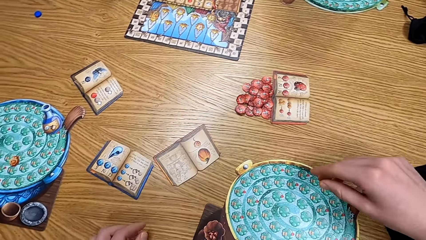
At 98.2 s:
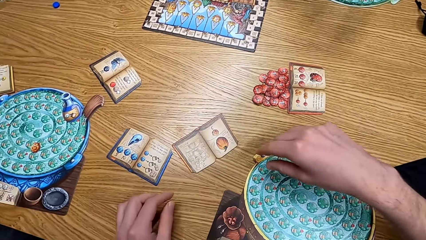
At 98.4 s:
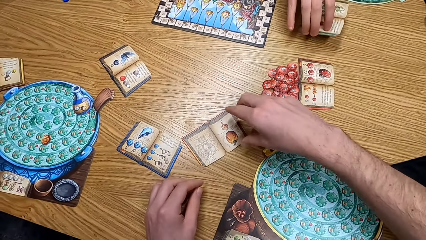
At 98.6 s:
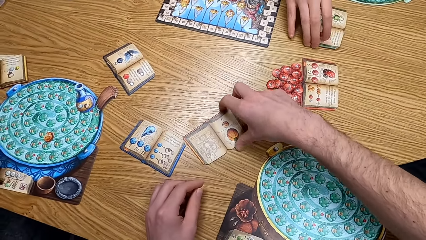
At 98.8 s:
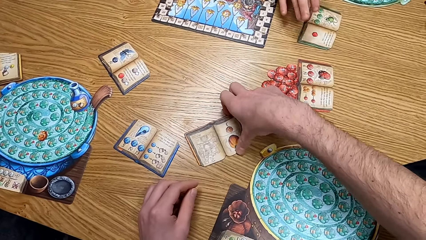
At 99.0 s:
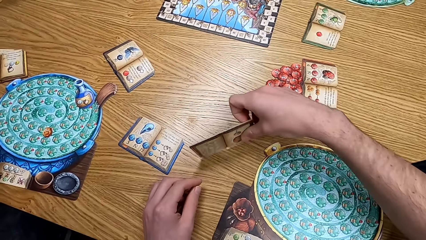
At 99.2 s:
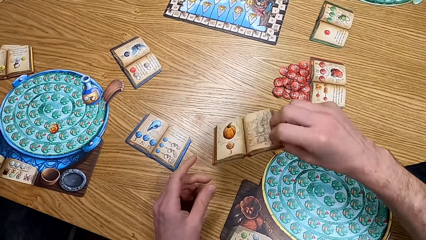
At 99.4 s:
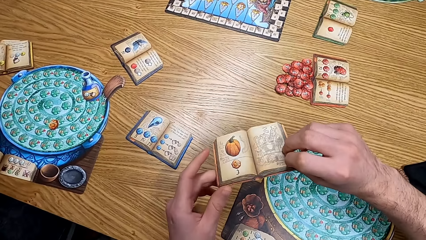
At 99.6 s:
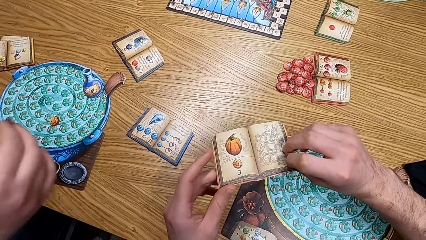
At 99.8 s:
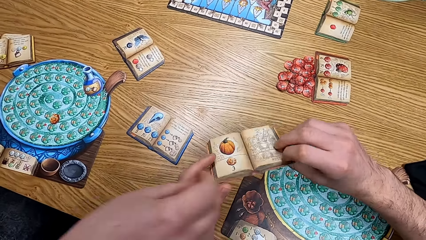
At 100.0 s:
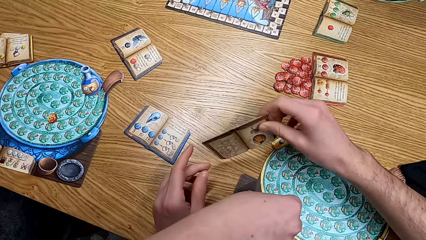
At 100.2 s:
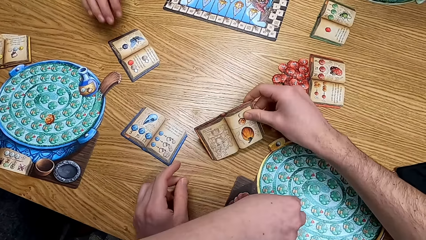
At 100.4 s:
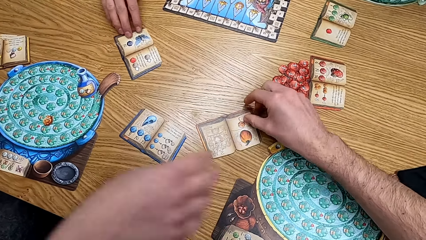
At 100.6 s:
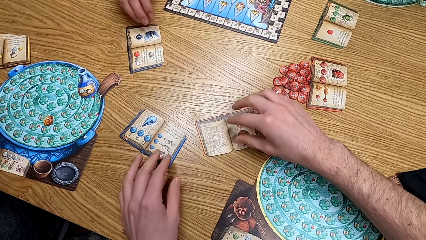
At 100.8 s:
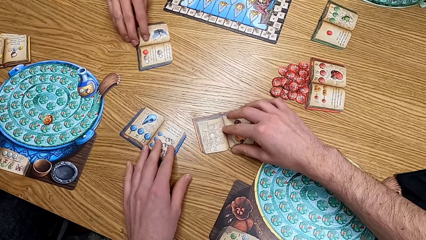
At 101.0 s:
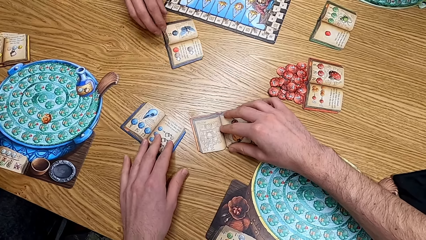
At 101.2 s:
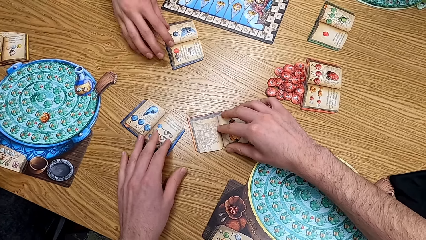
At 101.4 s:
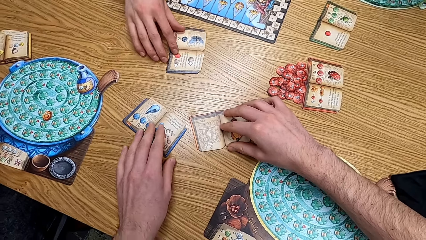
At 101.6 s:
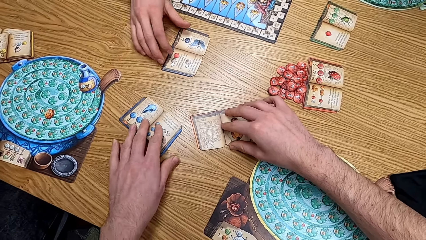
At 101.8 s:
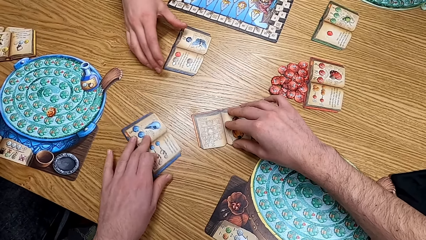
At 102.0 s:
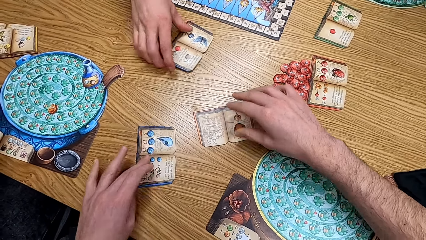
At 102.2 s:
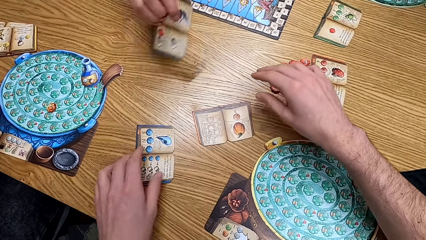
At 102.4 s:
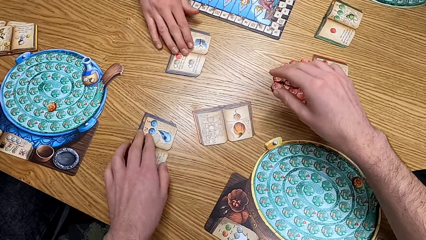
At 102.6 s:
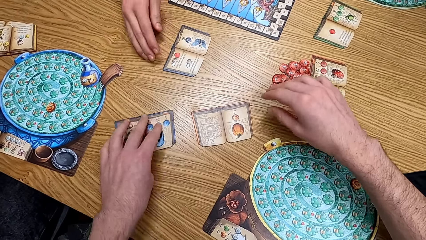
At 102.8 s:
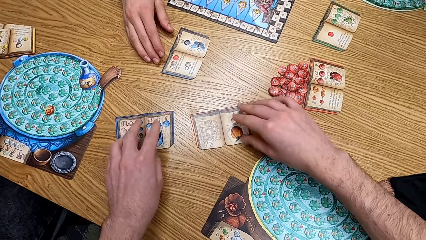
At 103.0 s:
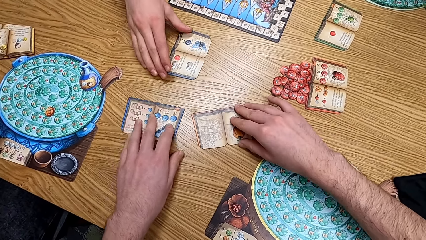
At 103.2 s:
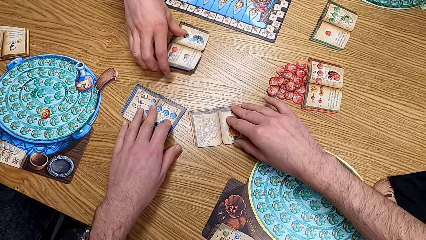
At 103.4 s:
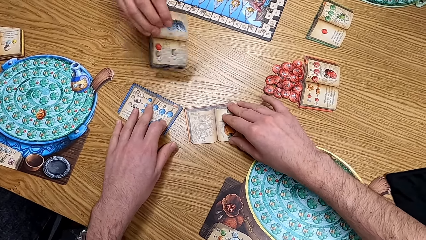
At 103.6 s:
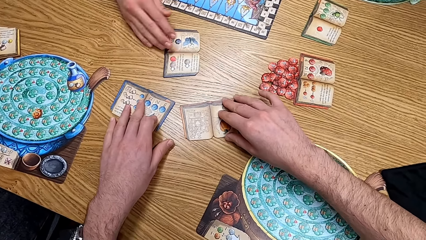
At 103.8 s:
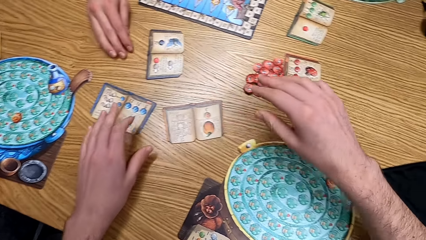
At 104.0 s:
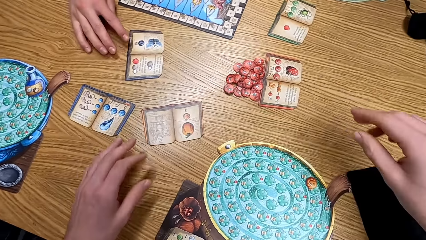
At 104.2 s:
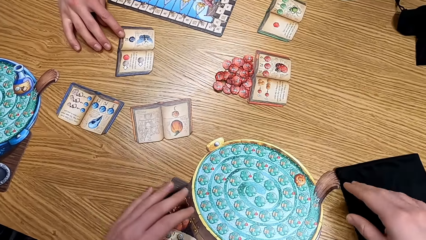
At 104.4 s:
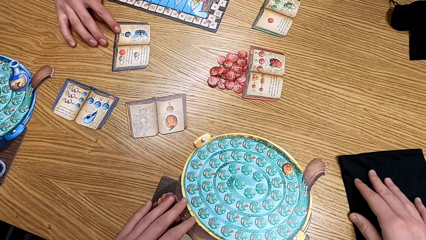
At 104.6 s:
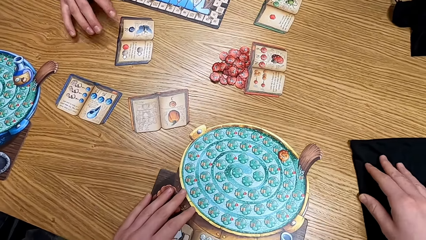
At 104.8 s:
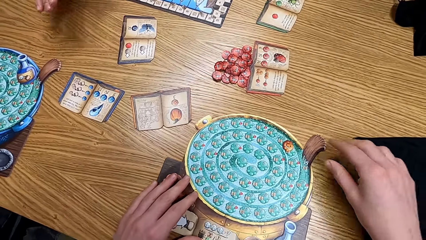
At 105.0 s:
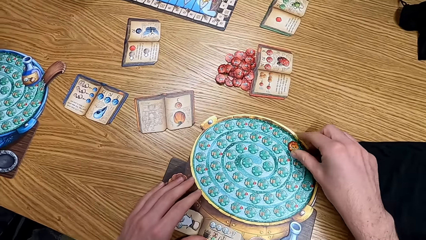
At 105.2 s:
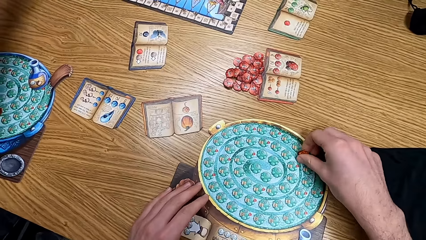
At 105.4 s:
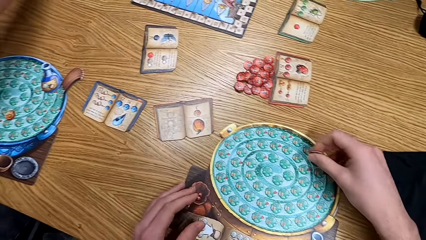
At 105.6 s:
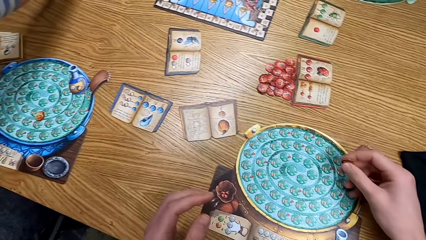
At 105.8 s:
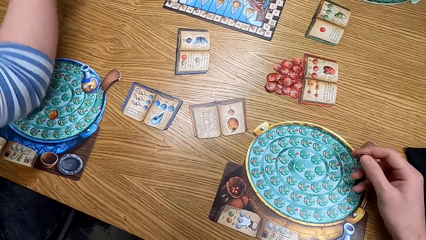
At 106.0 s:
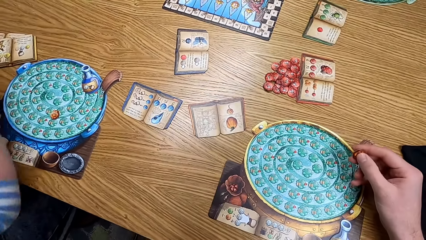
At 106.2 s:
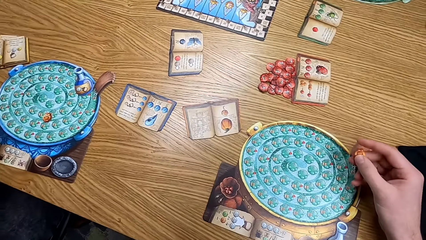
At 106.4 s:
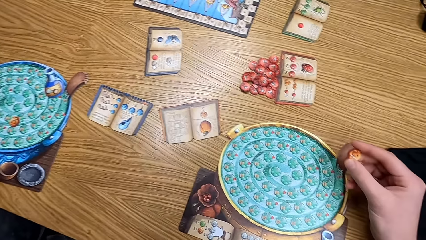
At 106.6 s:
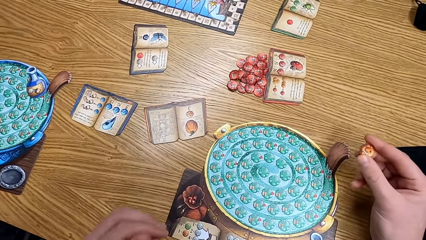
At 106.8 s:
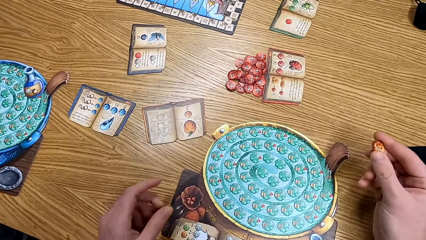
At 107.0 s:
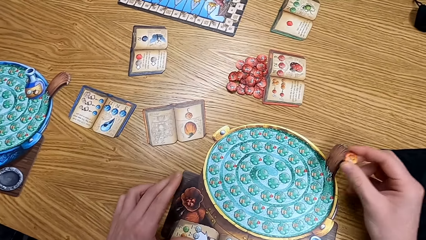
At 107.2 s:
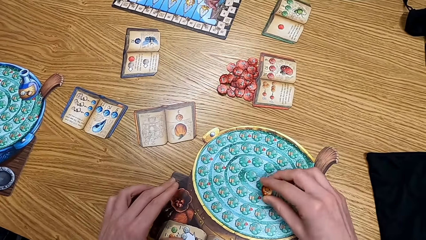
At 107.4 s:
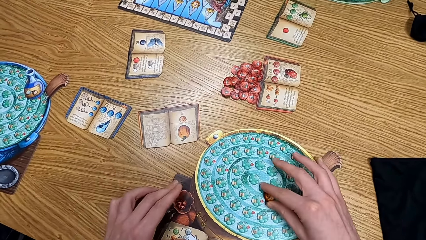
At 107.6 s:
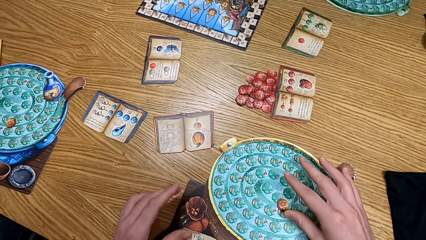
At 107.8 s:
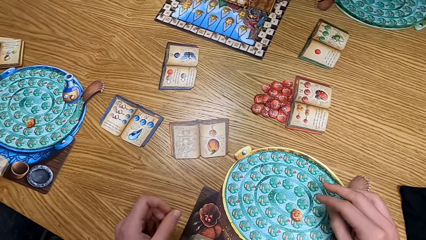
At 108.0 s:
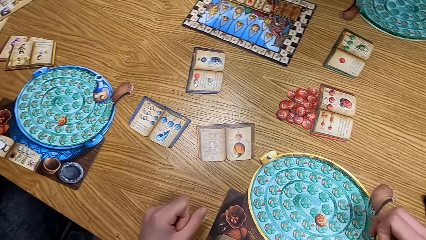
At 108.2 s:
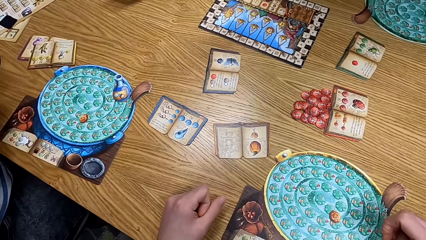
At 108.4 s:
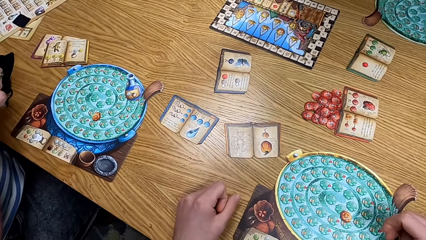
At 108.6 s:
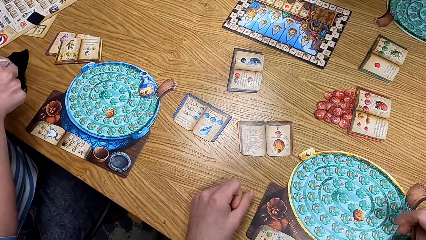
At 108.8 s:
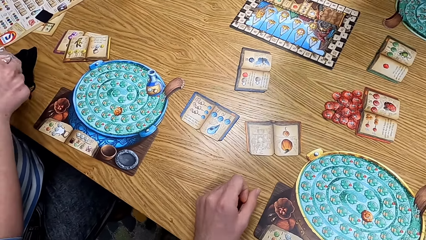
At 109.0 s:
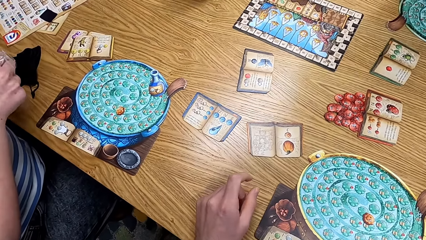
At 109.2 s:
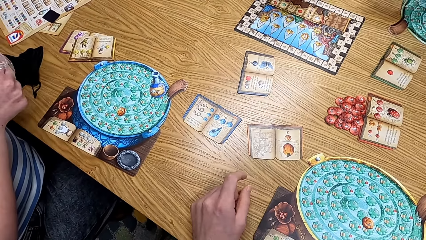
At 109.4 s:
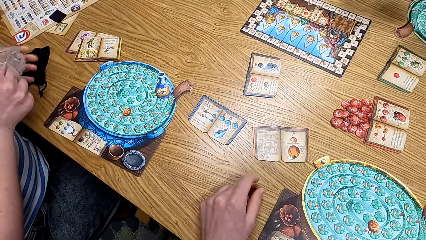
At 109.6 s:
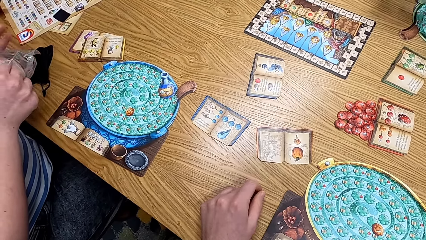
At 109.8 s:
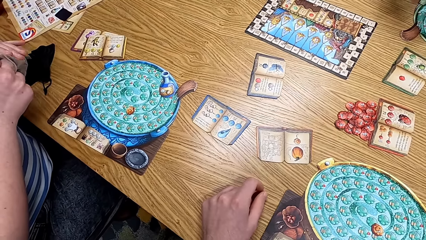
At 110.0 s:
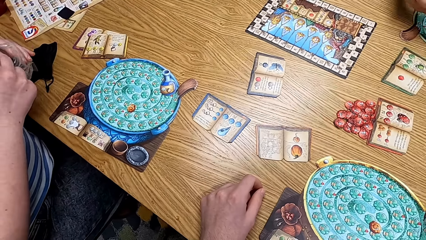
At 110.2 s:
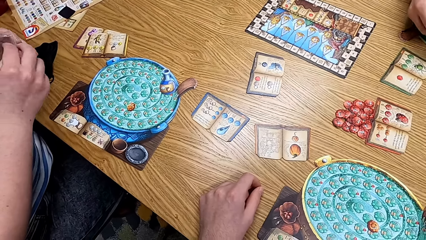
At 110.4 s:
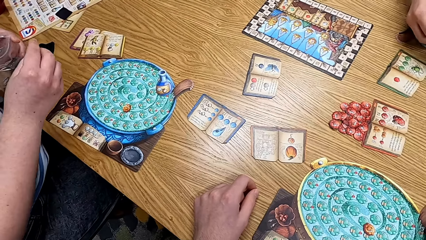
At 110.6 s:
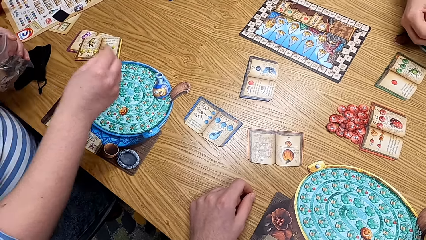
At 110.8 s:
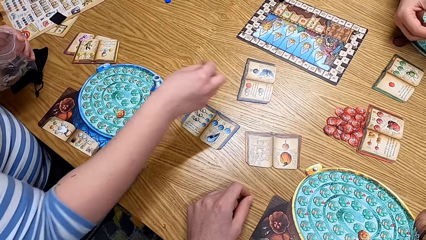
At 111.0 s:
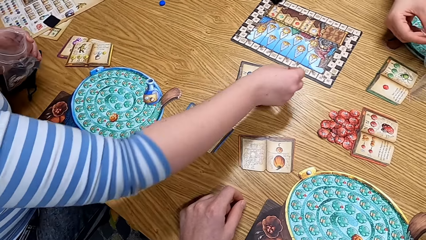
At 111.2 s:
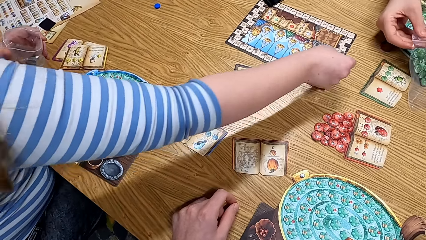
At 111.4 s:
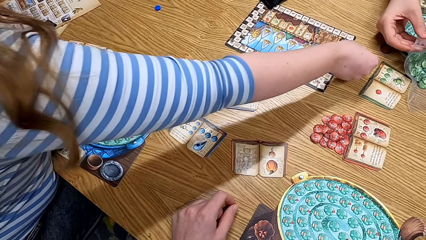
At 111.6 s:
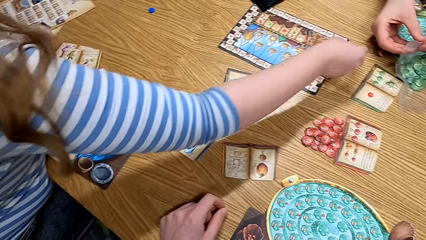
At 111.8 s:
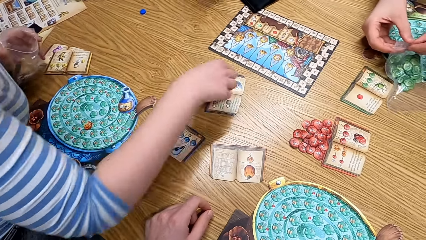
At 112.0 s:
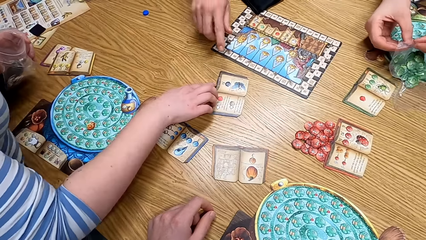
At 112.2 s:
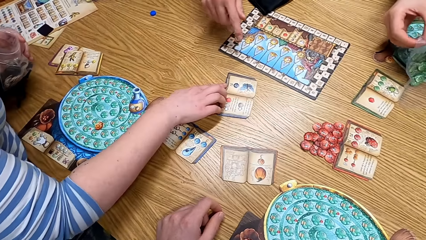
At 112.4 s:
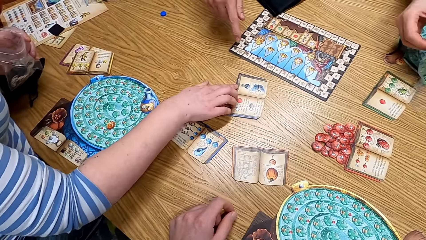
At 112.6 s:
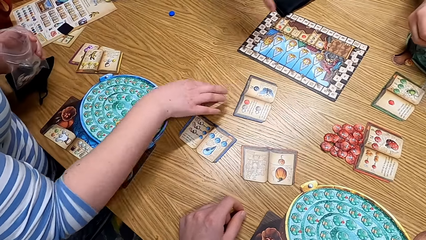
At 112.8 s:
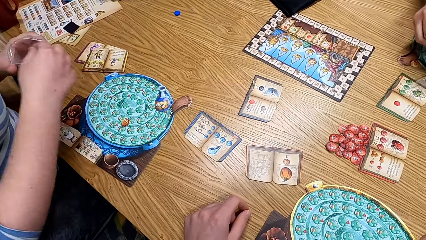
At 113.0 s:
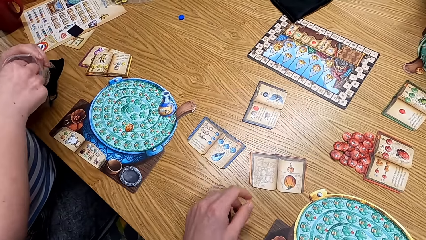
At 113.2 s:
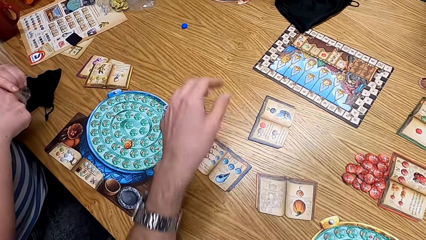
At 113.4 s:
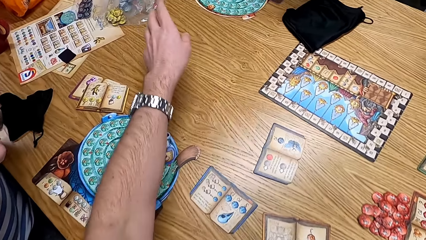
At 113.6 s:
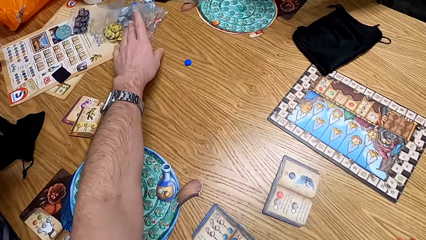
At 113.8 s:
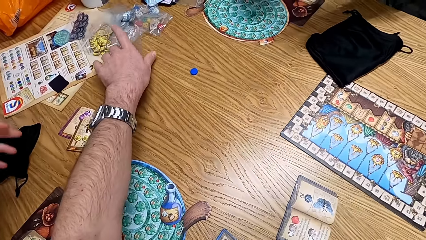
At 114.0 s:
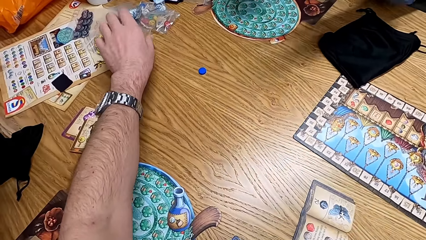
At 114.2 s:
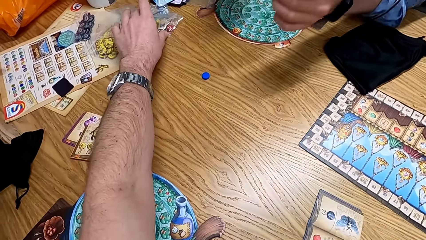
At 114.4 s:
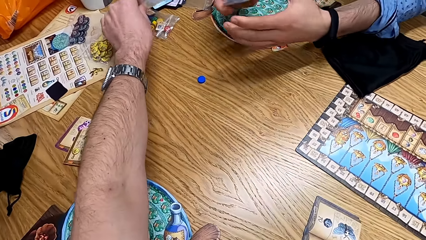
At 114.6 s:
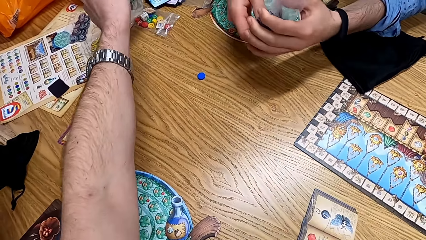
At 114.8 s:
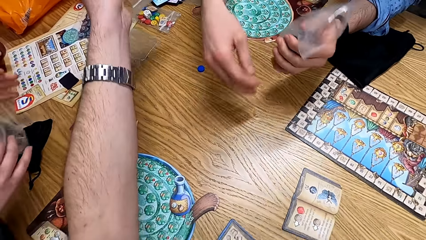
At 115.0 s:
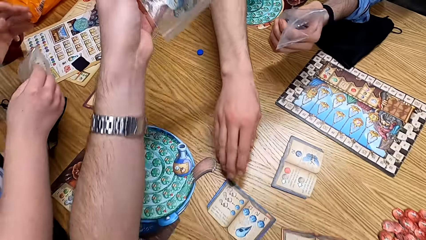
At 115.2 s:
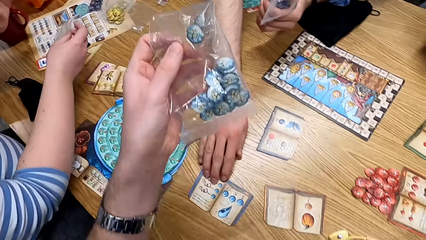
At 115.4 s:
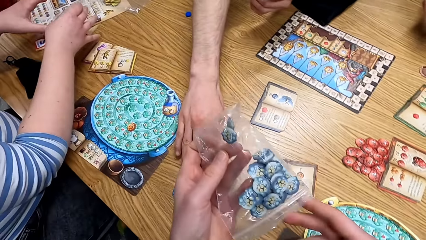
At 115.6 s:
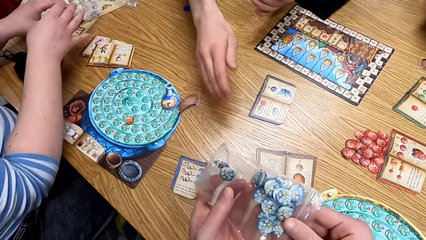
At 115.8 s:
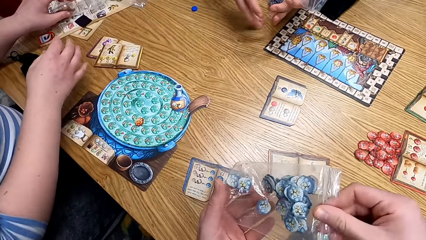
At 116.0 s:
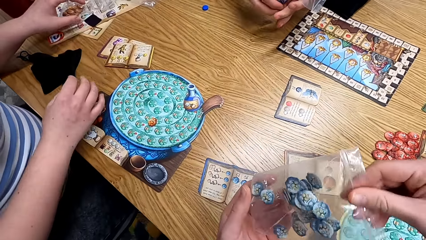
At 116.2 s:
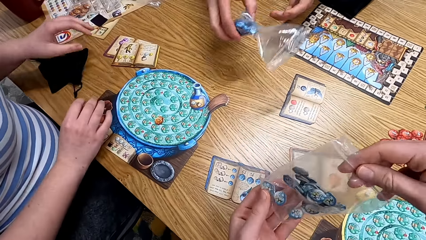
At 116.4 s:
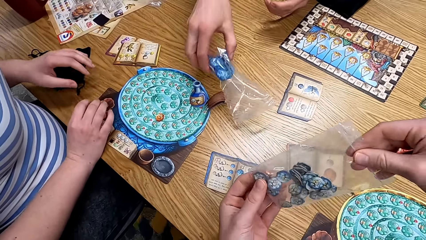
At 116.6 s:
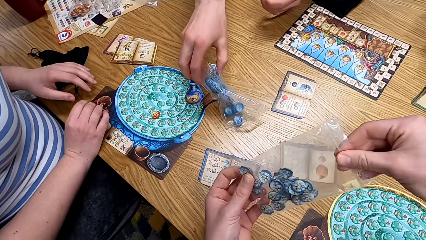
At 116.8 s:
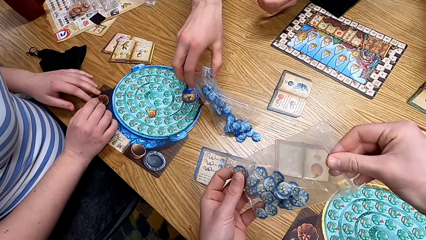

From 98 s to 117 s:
The camera wearer checks the manual book or papers on the table. They put the papers down. A man touches the manual book. The camera wearer fixes the papers on the ground. They touch the token. They put the papers on the table. They look at the table. A lady puts the token on the table. The camera wearer picks the bag of tokens on the table.
